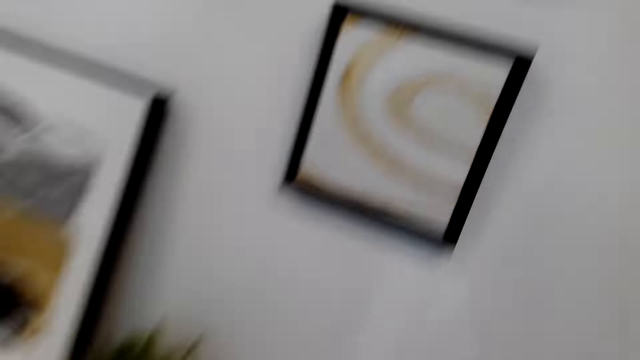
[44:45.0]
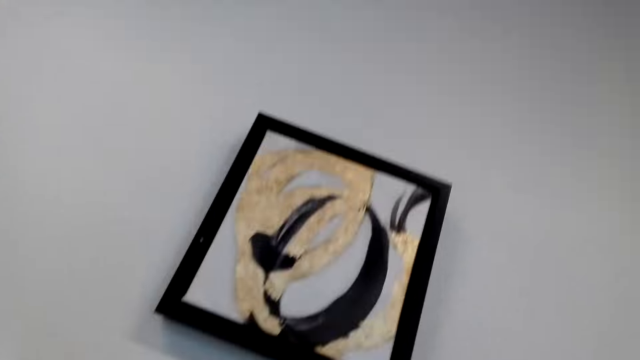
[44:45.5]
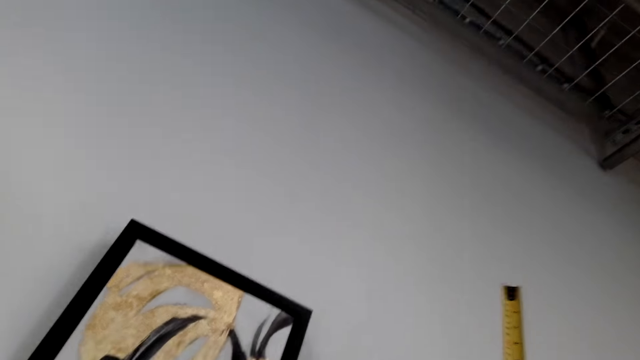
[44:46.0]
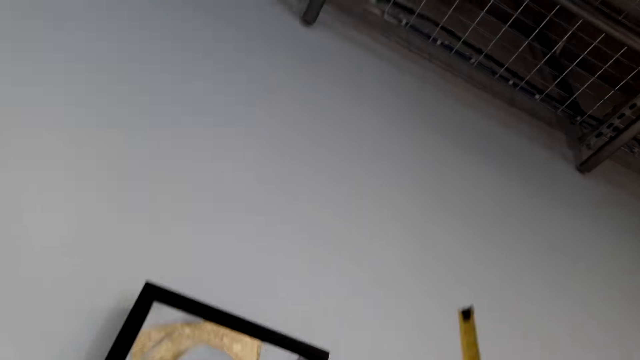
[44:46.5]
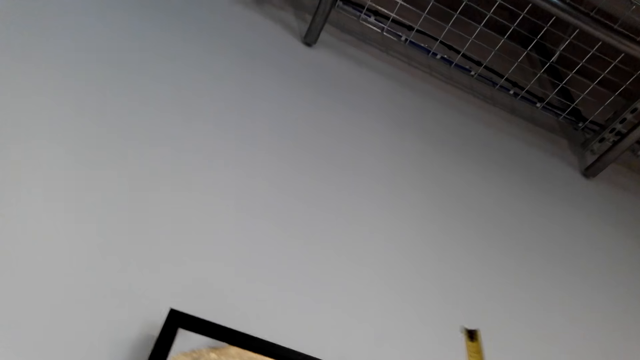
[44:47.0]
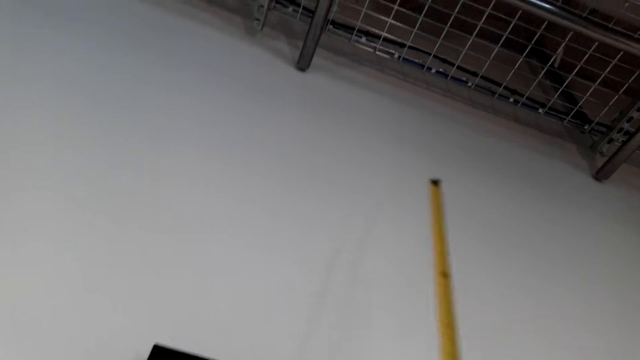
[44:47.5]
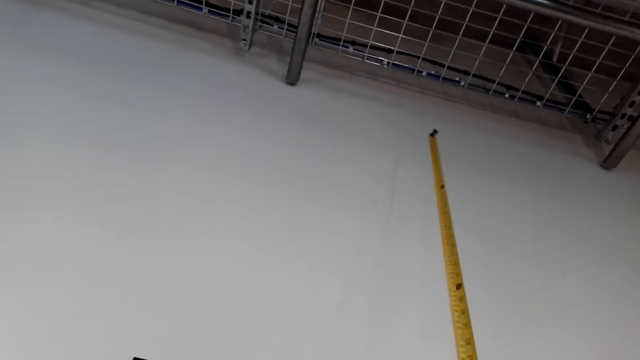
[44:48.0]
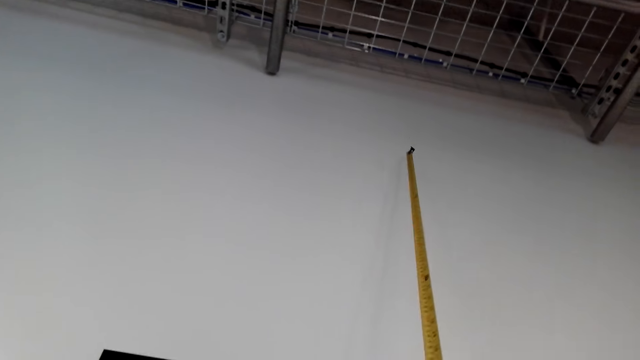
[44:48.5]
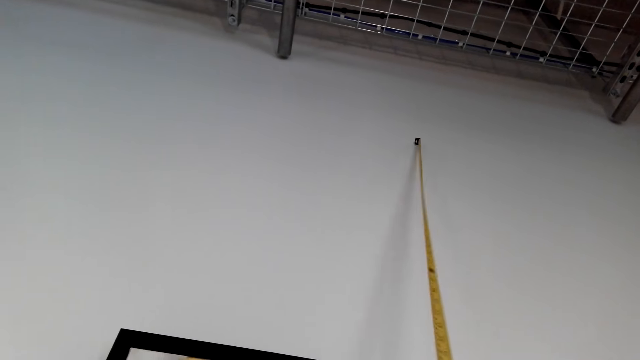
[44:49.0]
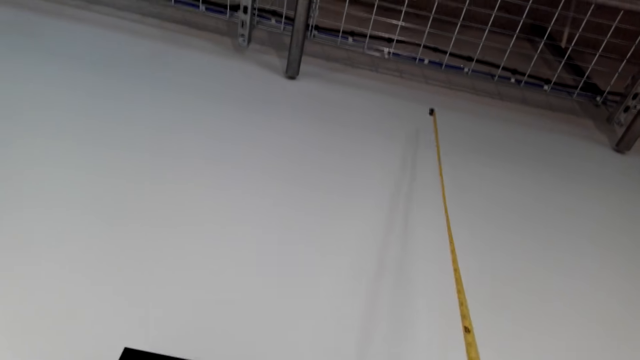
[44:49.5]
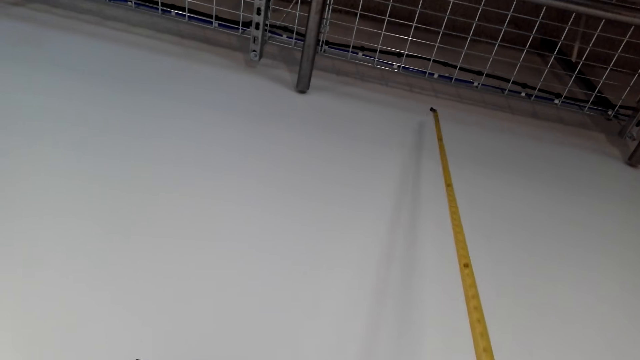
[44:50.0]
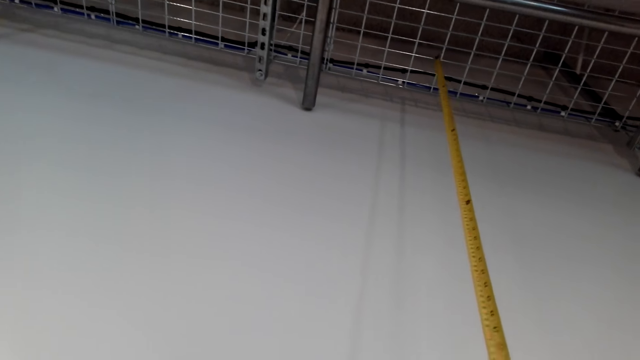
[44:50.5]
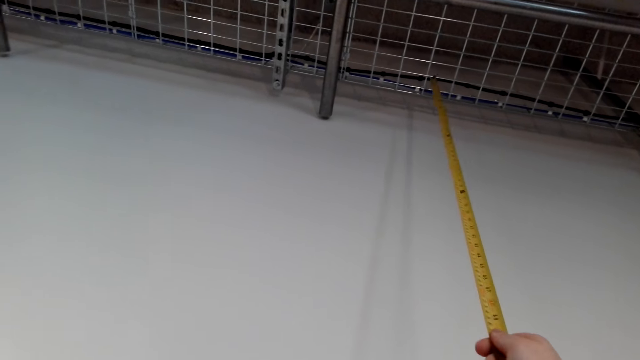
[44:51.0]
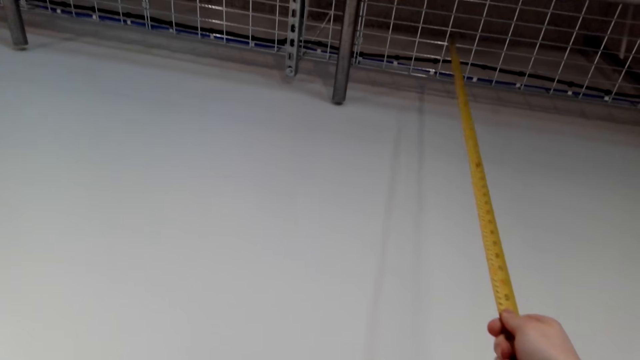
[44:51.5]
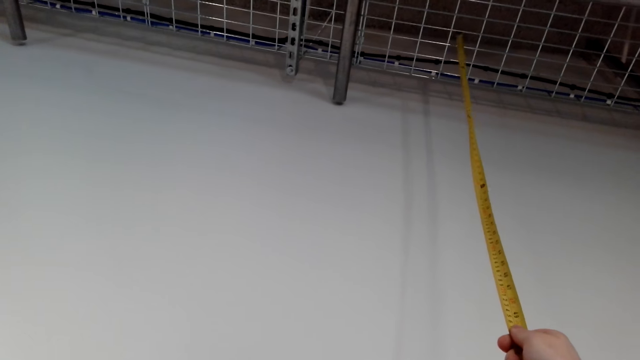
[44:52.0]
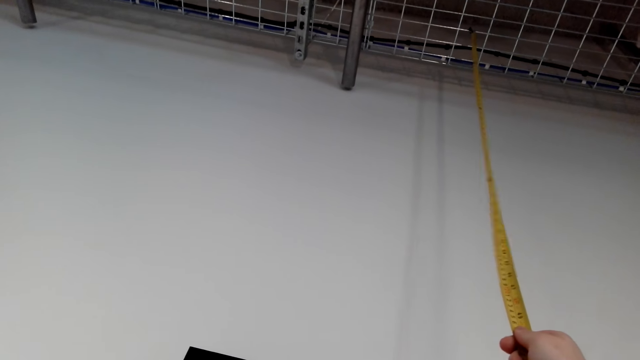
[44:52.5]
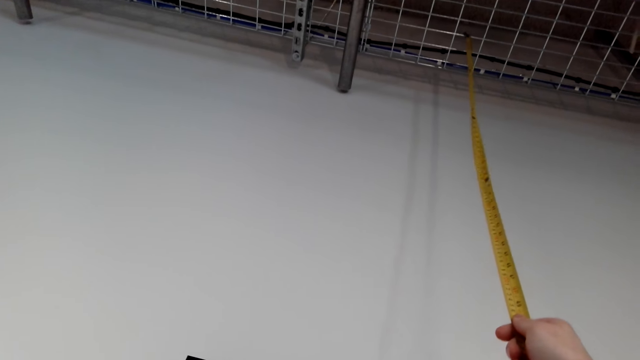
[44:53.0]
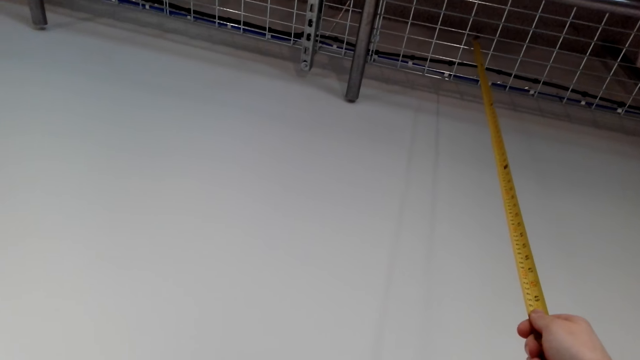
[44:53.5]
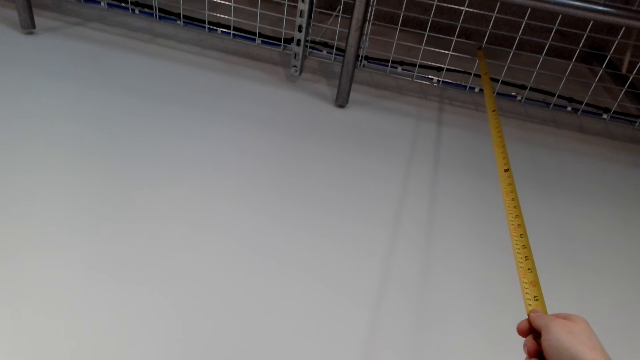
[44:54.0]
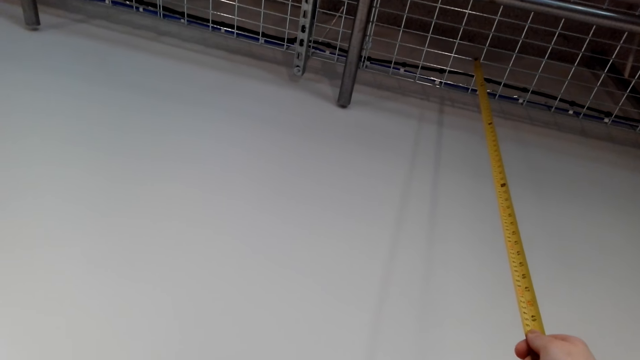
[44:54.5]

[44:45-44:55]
The camera wearer measures the wall with a tape measure.

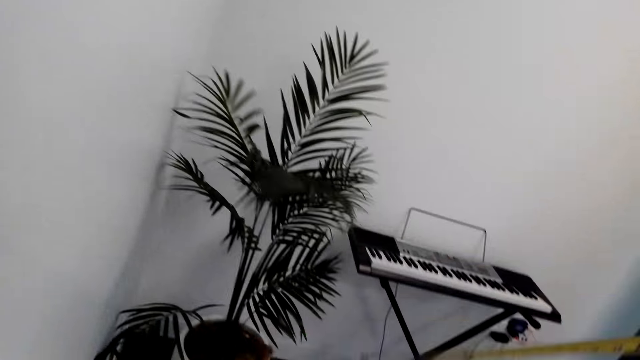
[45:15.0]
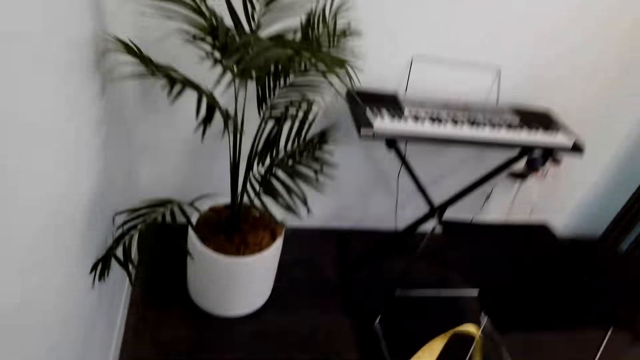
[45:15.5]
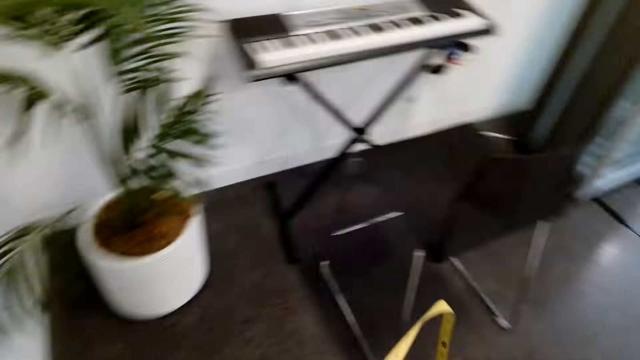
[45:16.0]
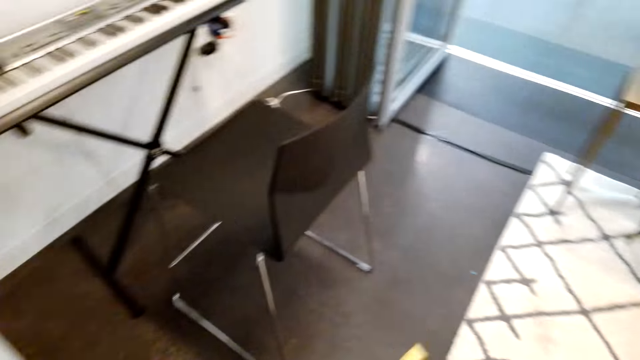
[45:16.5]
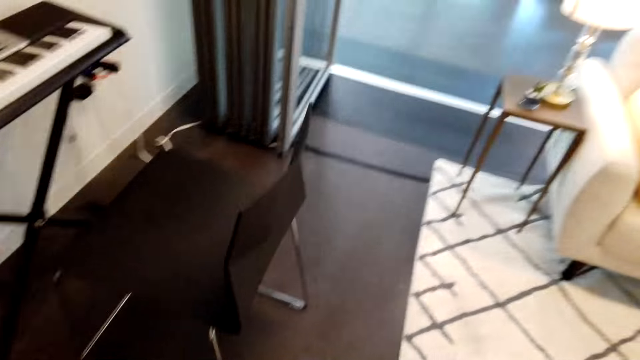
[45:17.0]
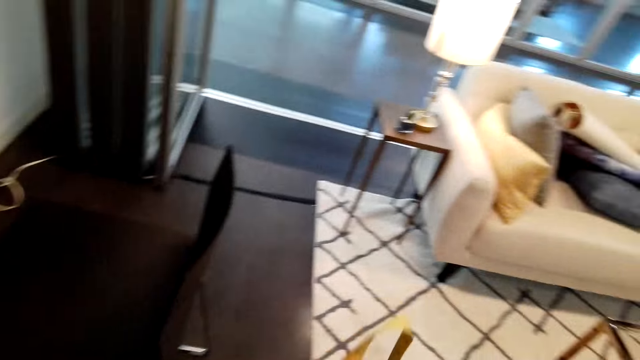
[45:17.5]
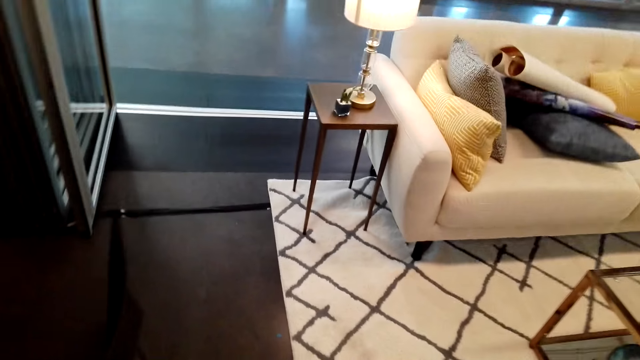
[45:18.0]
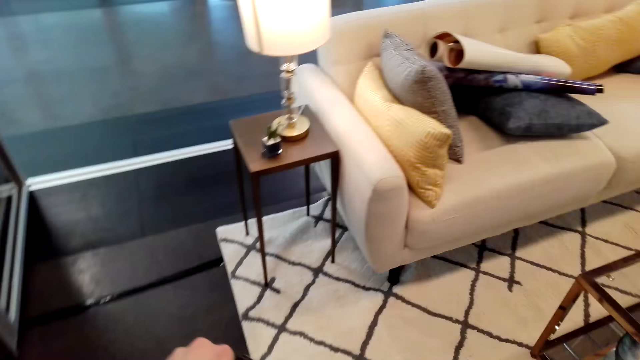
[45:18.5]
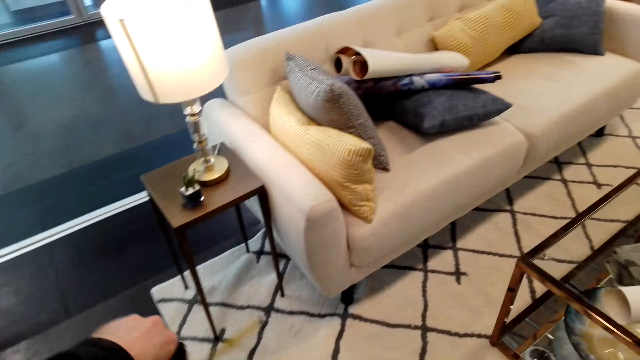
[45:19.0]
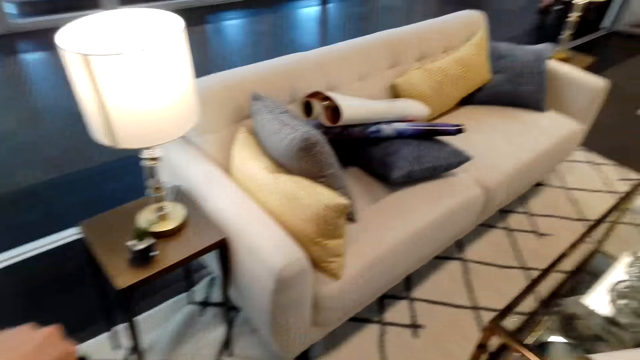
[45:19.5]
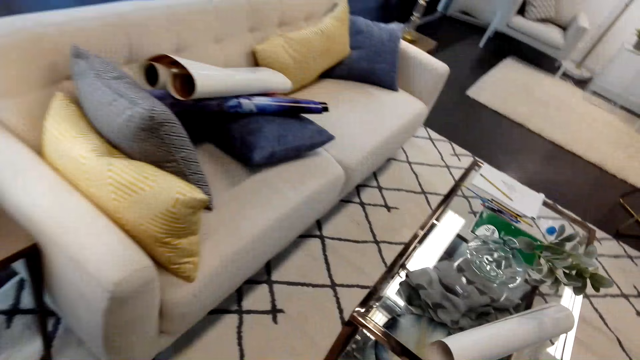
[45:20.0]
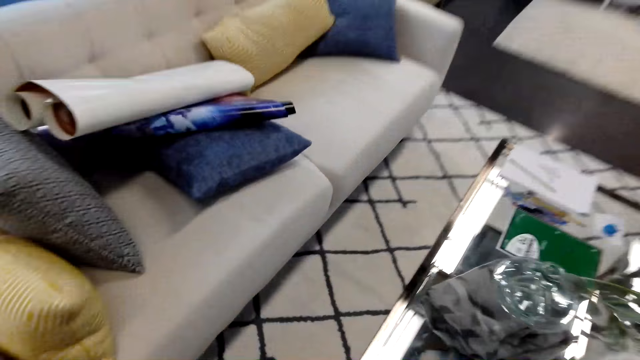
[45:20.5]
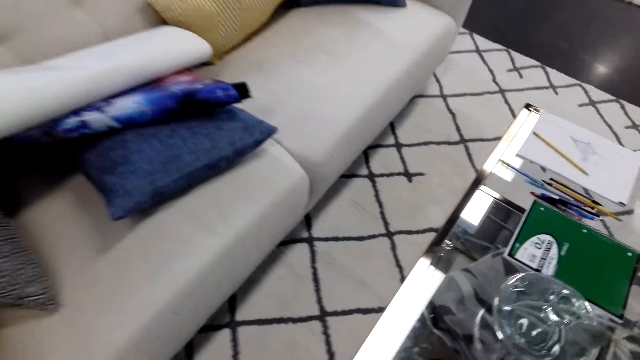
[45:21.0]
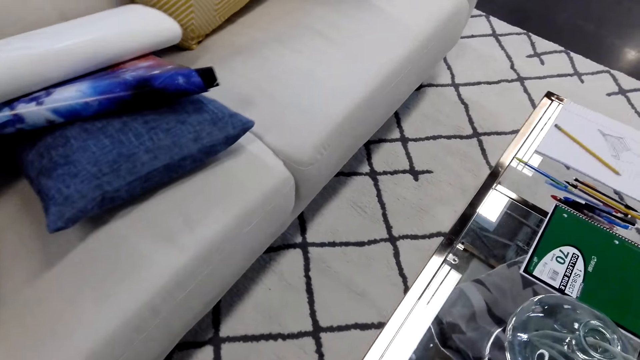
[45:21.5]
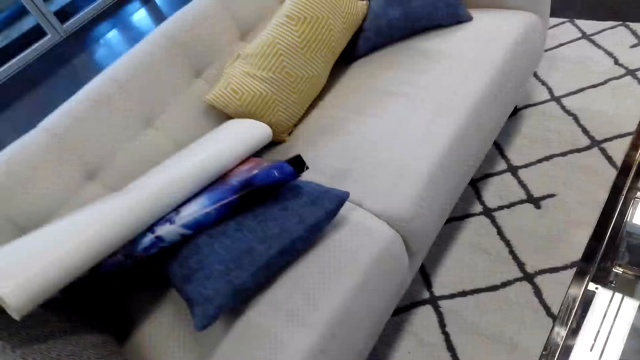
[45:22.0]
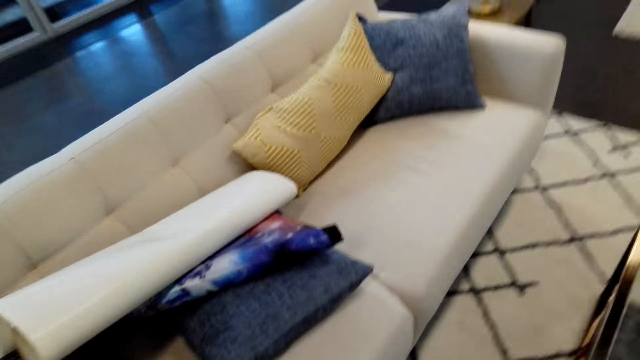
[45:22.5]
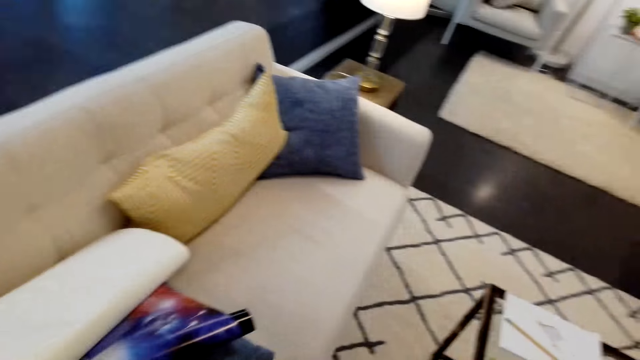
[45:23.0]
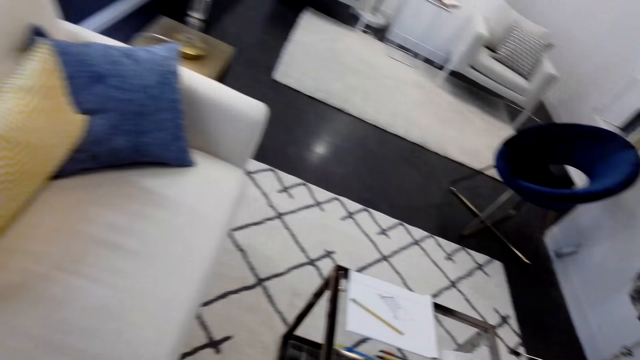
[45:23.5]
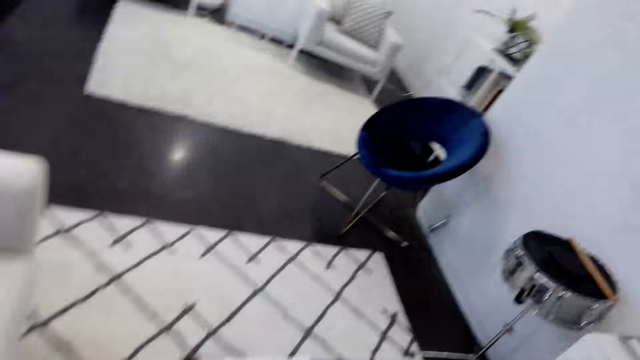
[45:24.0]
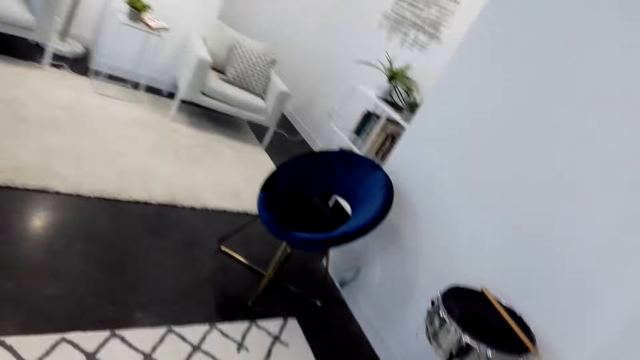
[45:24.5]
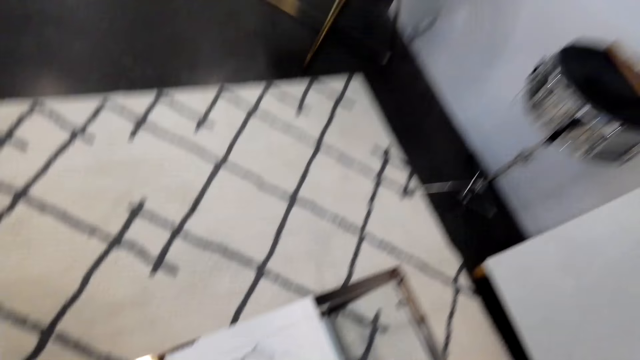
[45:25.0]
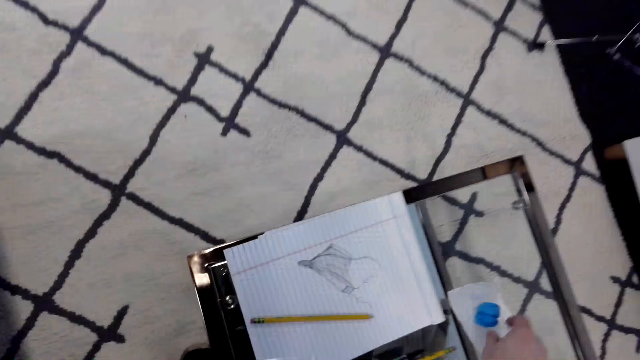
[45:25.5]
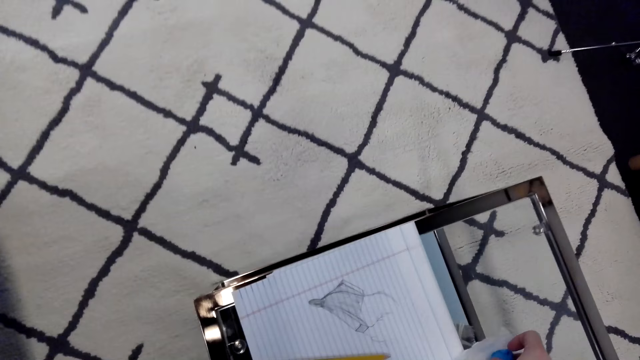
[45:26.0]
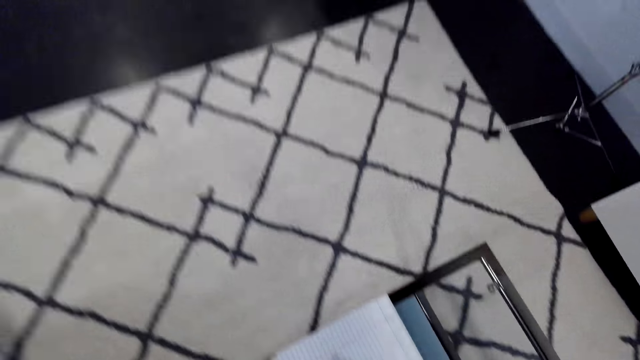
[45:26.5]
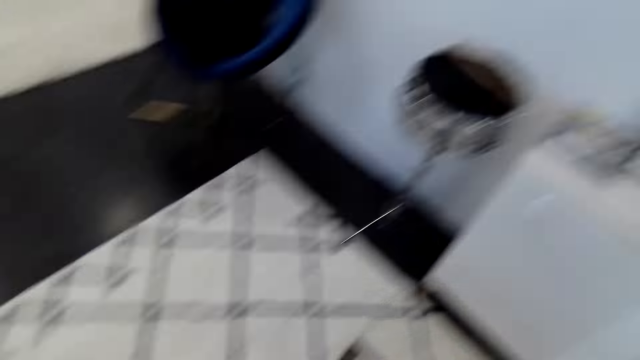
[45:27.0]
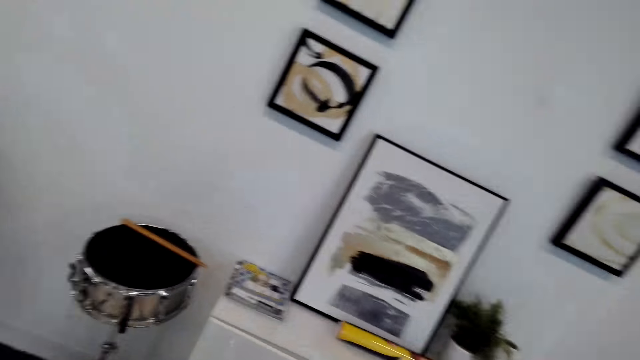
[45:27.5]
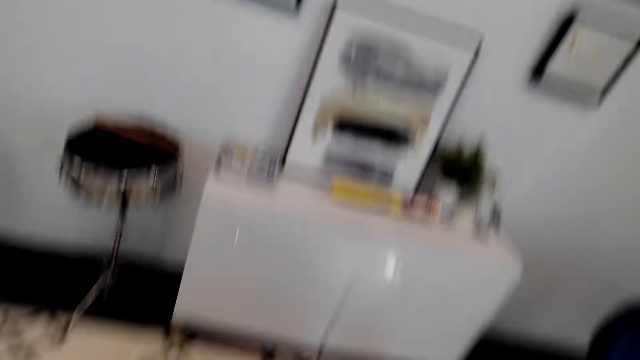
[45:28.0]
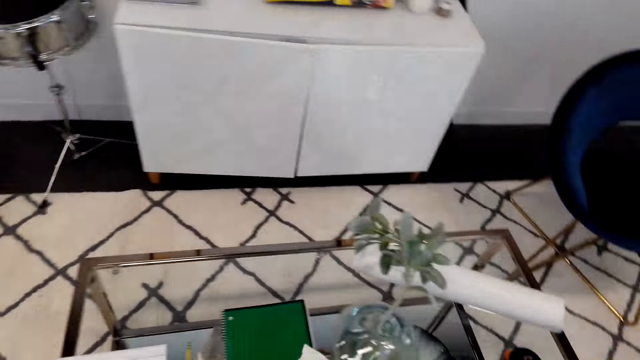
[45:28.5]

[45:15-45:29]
The camera wearer holds something. They walk across the room. They hold the picture. They walk across the room. They look around.
